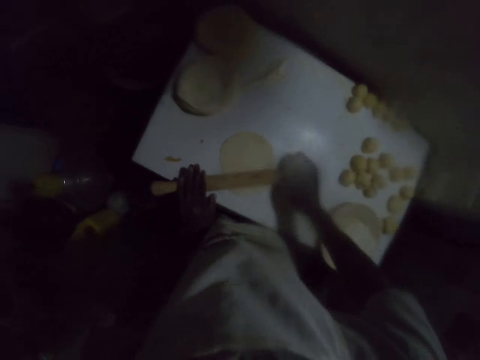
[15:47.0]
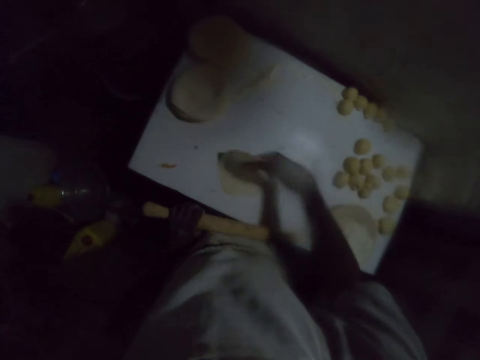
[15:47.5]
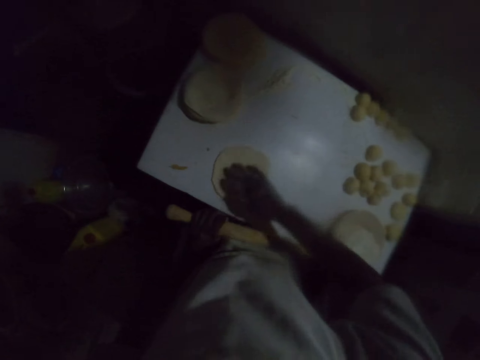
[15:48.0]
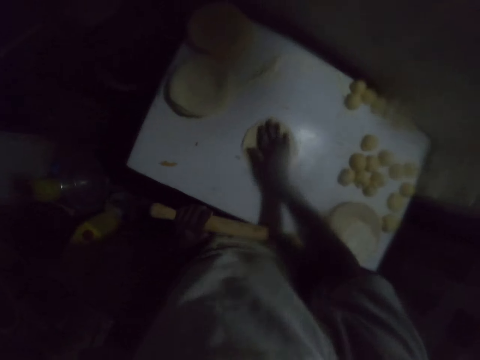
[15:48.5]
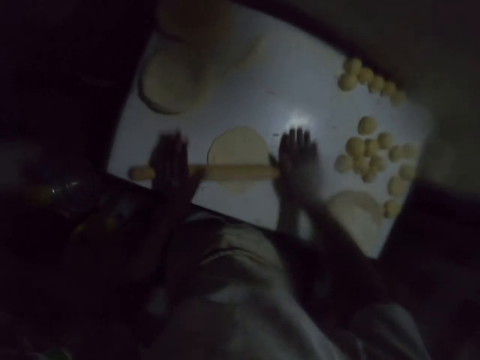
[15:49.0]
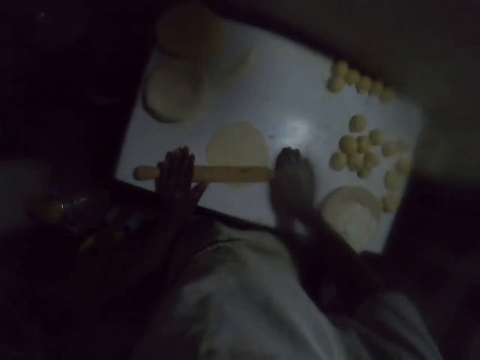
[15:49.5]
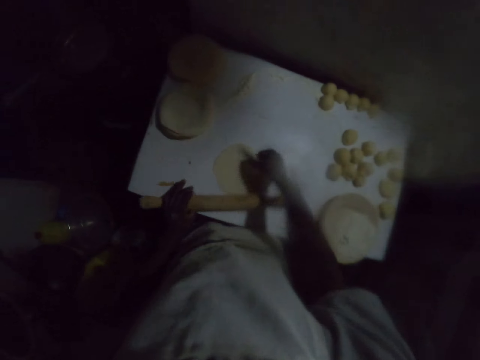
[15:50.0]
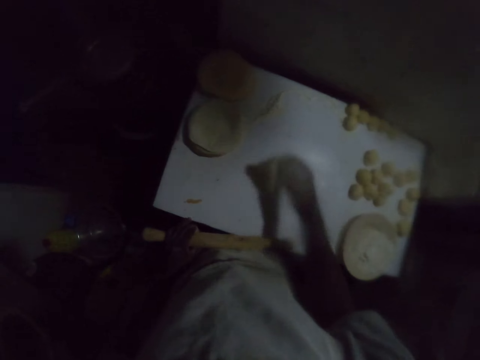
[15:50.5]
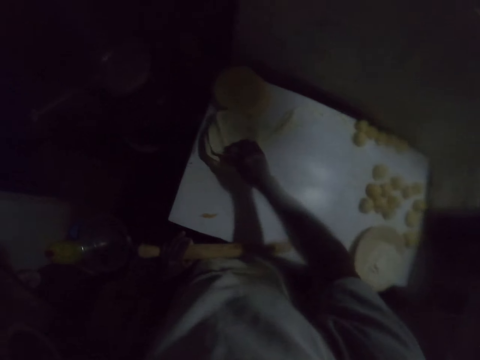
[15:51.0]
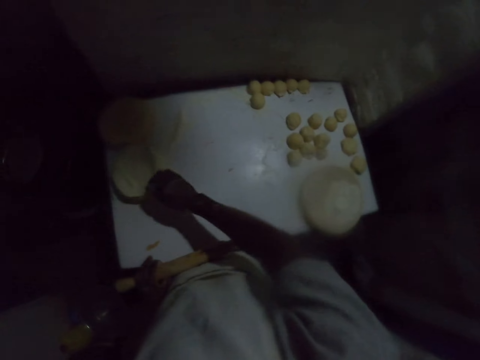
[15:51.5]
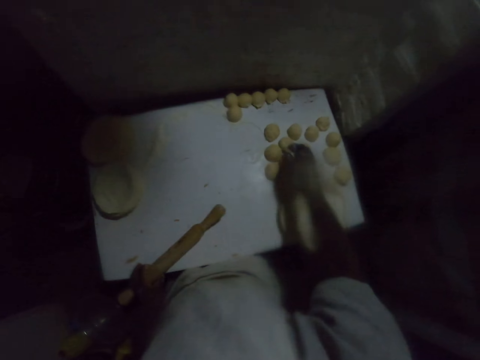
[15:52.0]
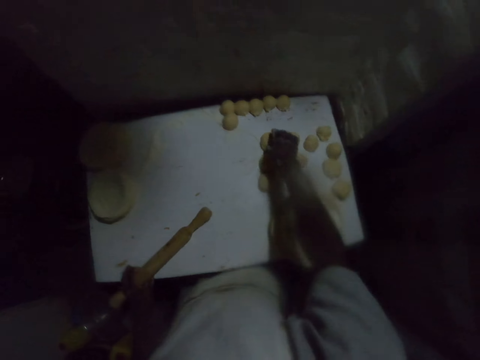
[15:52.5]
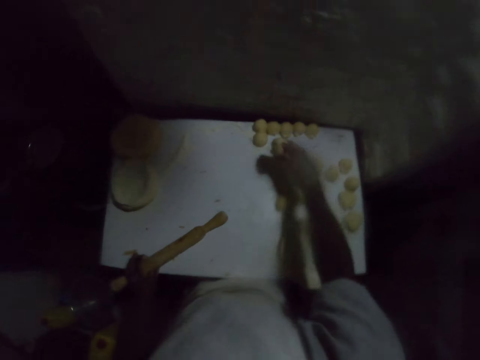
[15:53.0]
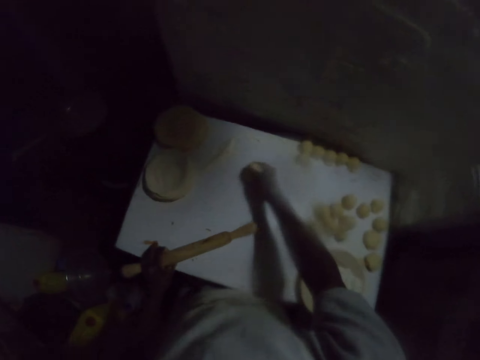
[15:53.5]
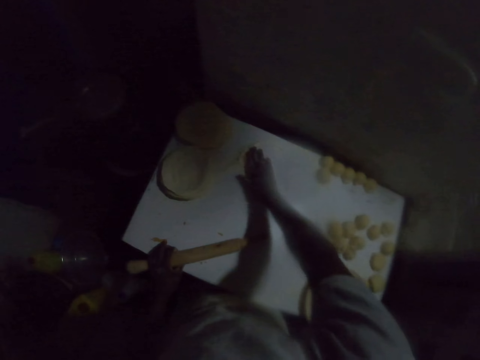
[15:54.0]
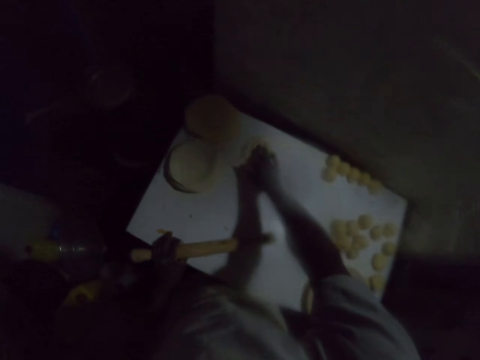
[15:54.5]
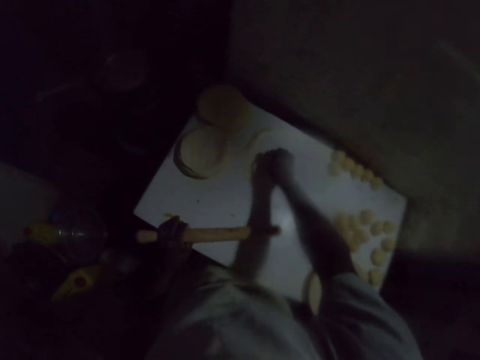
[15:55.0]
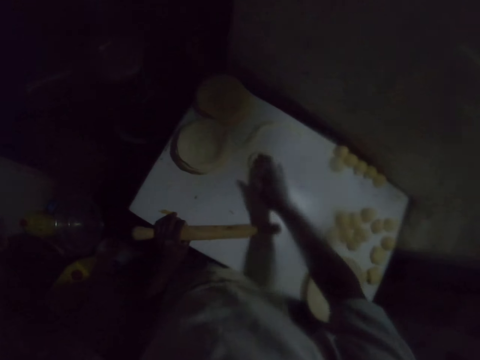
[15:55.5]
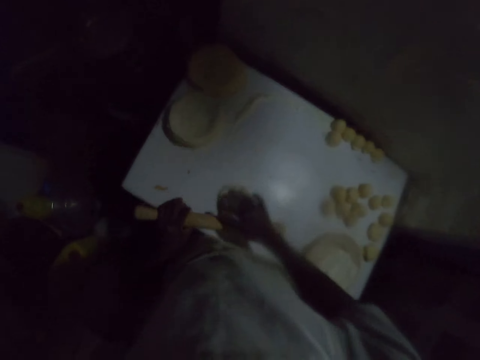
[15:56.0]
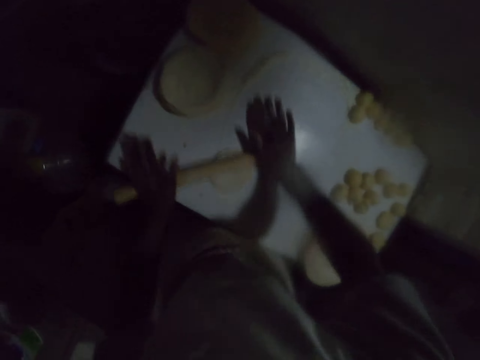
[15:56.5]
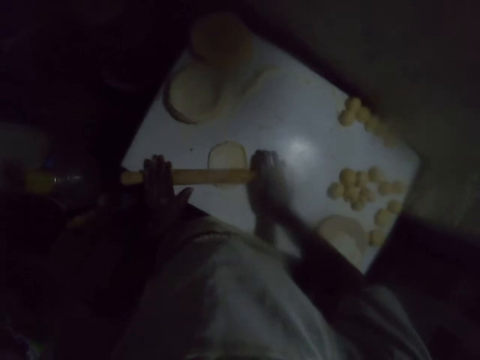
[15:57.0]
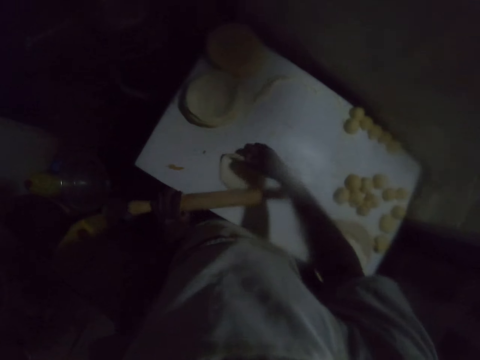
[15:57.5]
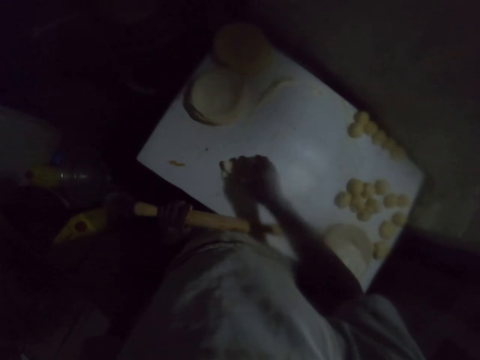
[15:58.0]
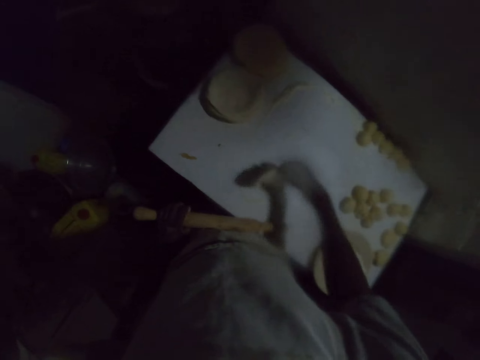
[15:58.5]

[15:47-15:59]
The camera wearer turns the dough on the table. They move the dough on the flour on the table. They spread the dough on the table. They roll the dough with a rolling stick. They carry the rolled dough. They drop the rolled dough on top of another rolled dough on the table. They pick up the dough roll on the table. They spread the roll on the table. They place the dough on the flour and press it. They move the dough on the flour on the table. They roll the dough with the rolling stick.

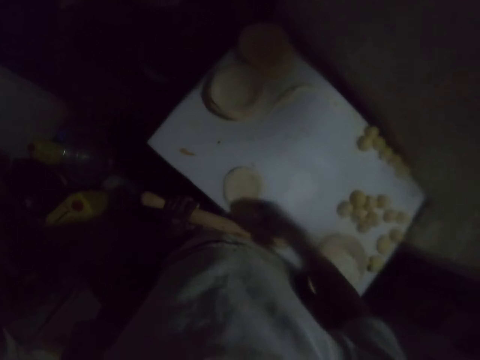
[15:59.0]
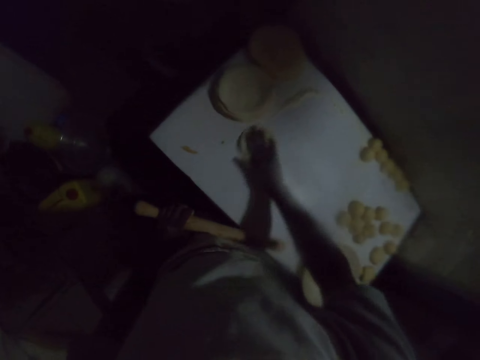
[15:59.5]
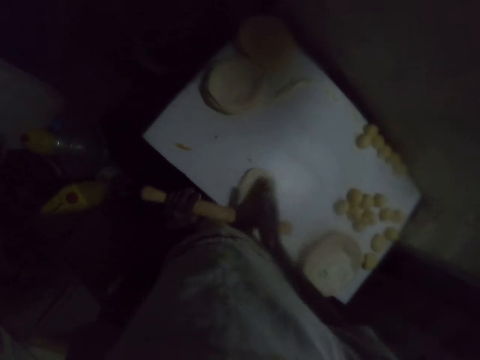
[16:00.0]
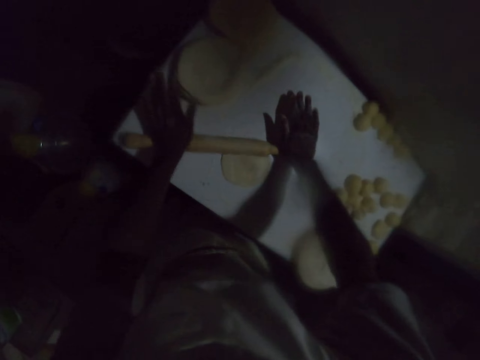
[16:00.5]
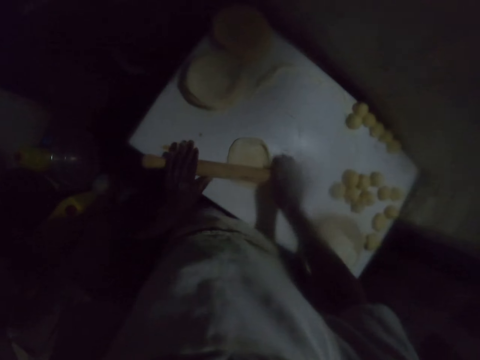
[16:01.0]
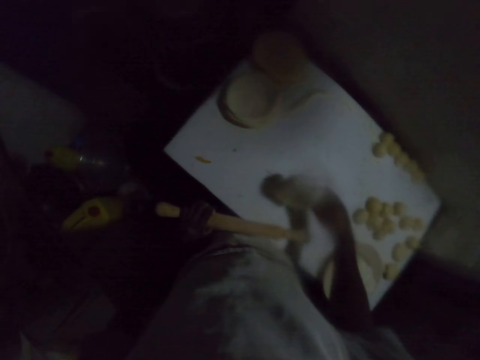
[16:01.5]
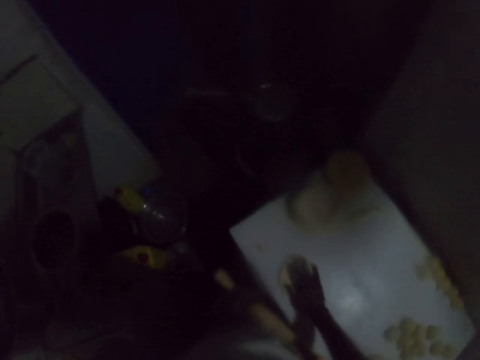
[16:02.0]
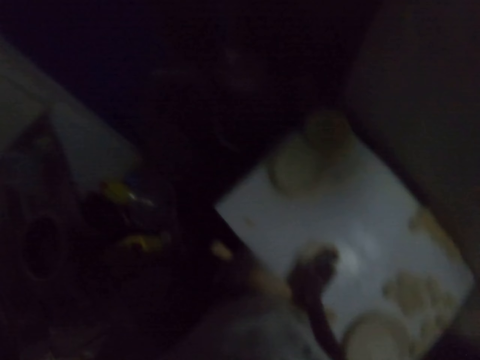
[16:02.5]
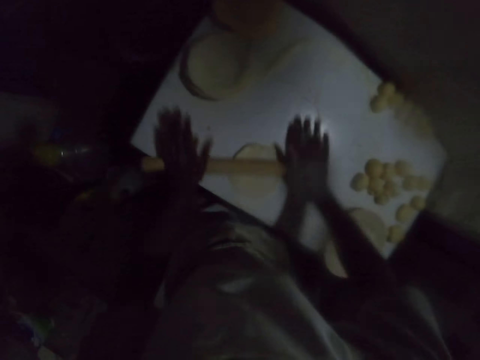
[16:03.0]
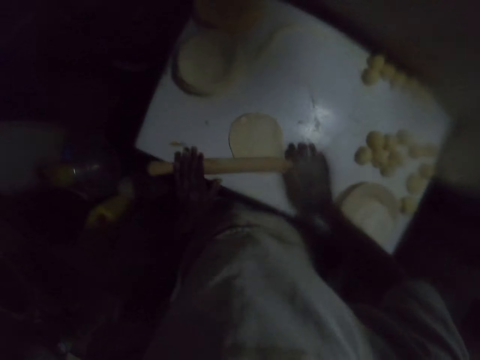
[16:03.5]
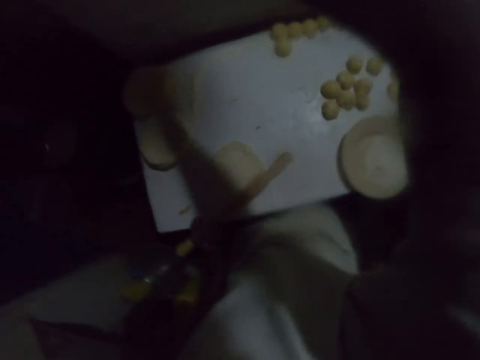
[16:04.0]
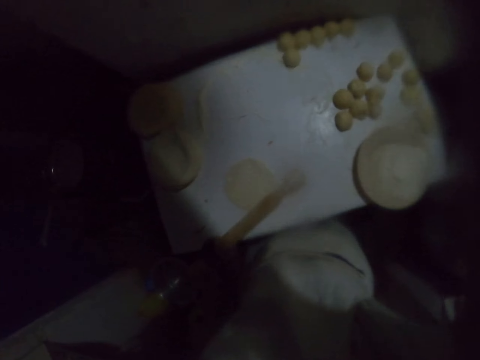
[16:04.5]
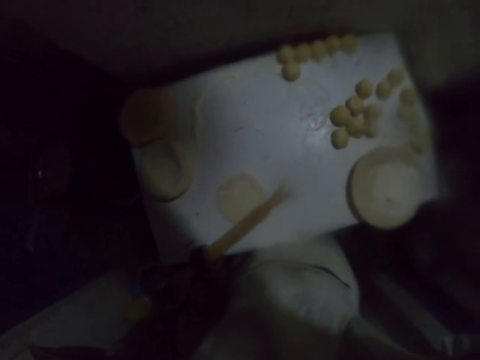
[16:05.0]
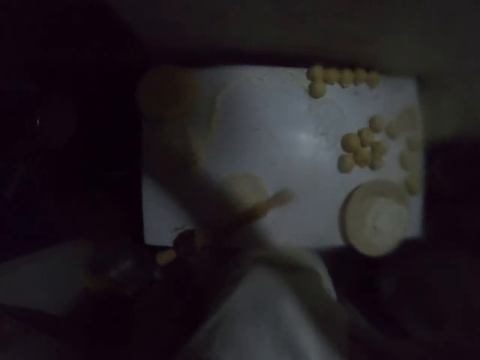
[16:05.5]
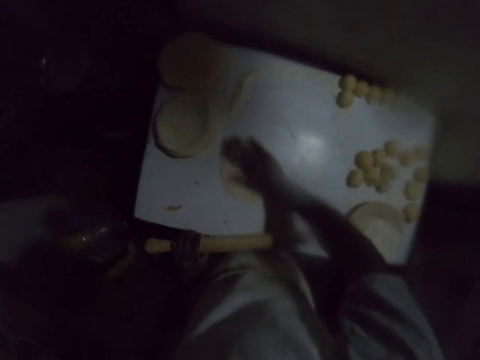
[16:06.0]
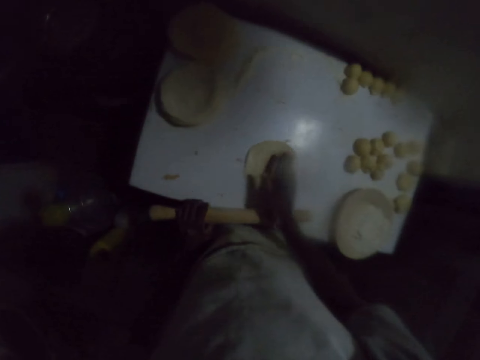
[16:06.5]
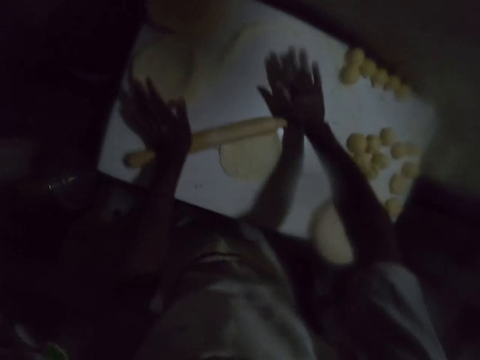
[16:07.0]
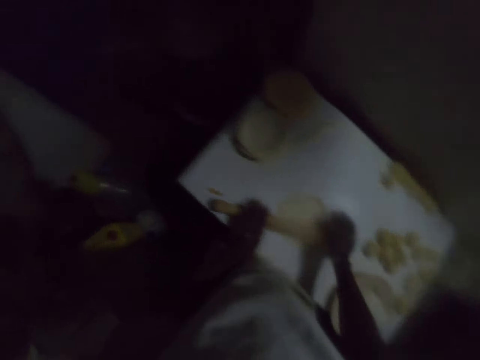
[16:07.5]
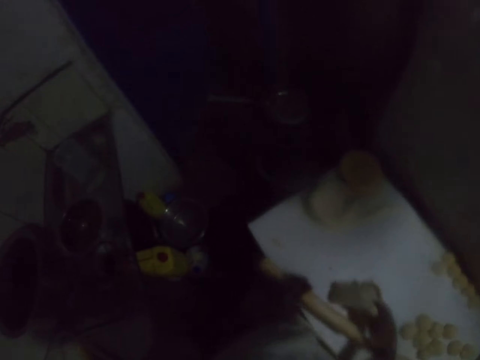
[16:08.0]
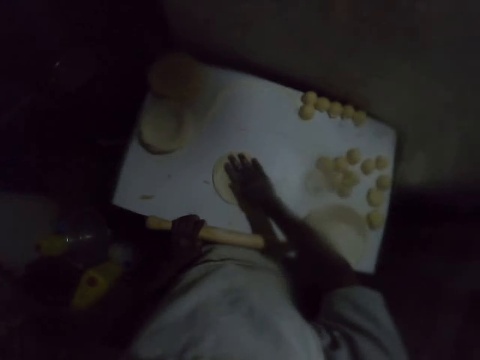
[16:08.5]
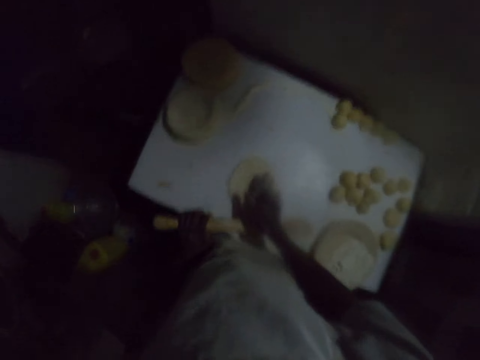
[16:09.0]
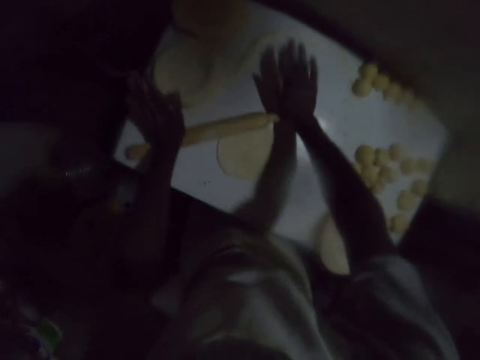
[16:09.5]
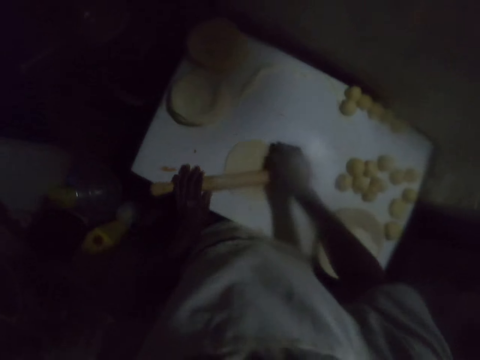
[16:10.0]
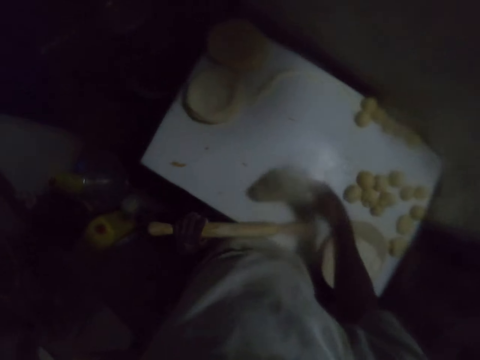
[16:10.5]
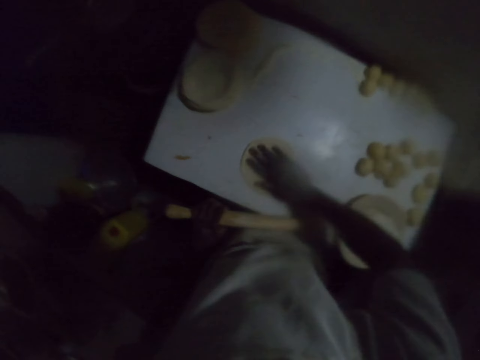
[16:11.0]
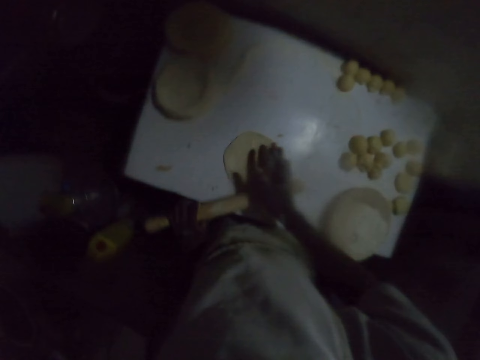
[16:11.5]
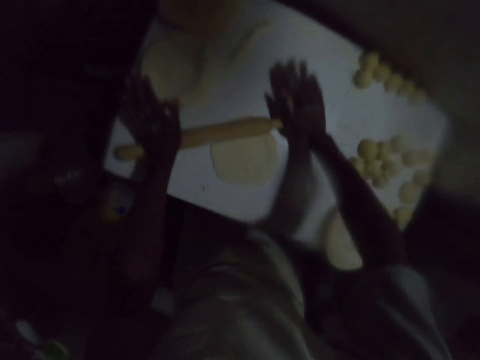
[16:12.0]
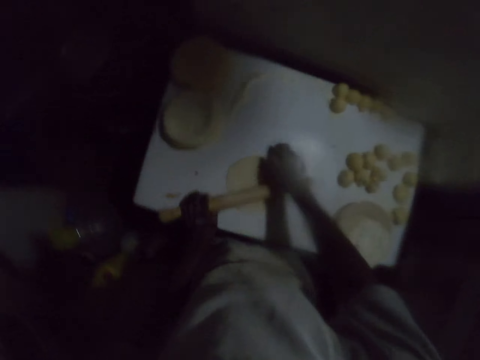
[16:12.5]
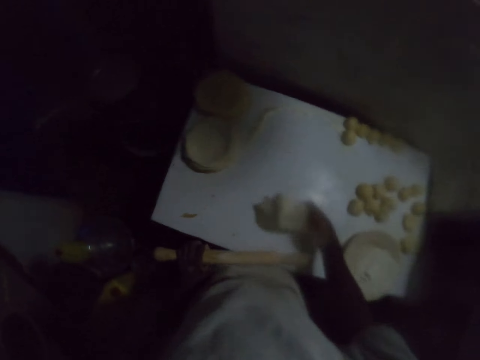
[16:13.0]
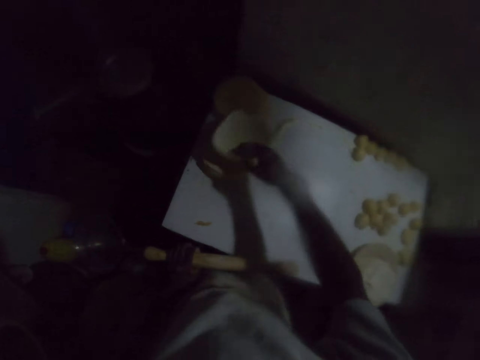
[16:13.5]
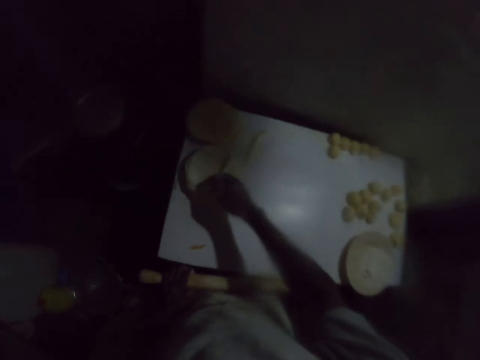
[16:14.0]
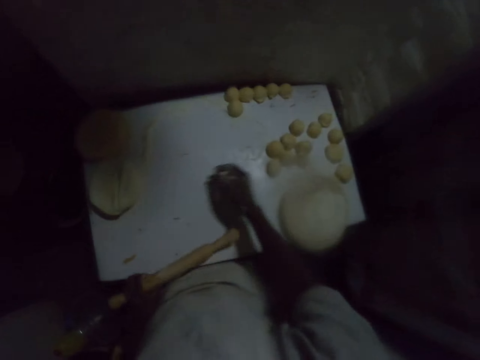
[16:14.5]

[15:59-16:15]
The camera wearer turns the dough on the table. He spreads the dough on the table. He moves the dough on the flour on the table. He rolls the dough with a rolling stick. He turns the dough on the table. He spreads the dough on the table. He moves the dough on the flour on the table. He rolls the dough with the rolling stick. He wipes his face with his right arm. He spreads the dough on the table. He moves the dough on the flour on the table. He rolls the dough with the rolling stick. He turns the dough on the table. He spreads the dough on the table. He moves the dough on the flour on the table. He rolls the dough with the rolling stick. He turns the dough on the table. He moves the dough on the flour on the table. He spreads the dough on the table. He rolls the dough with the rolling stick. He carries the rolled dough. He drops the rolled dough on top of another rolled dough on the table.
